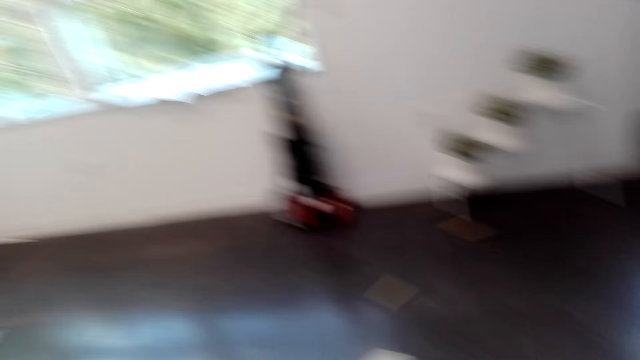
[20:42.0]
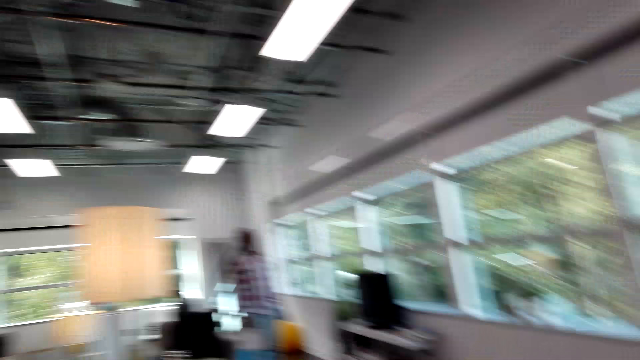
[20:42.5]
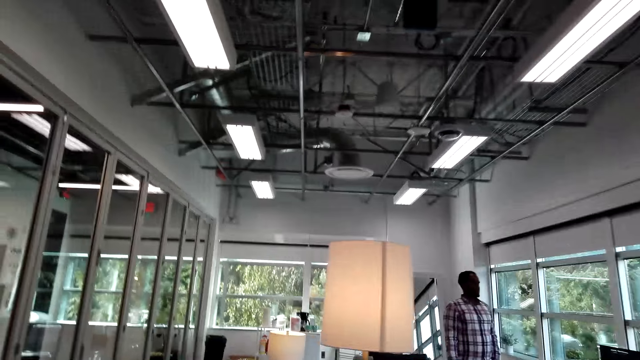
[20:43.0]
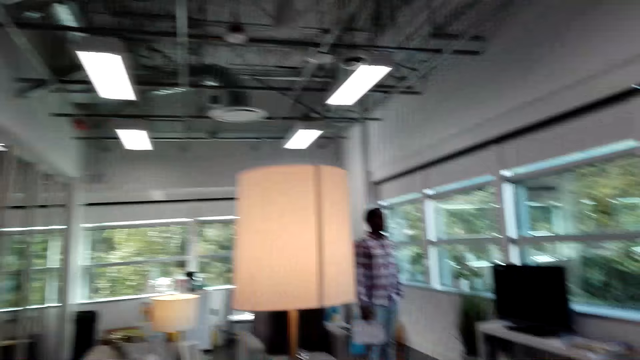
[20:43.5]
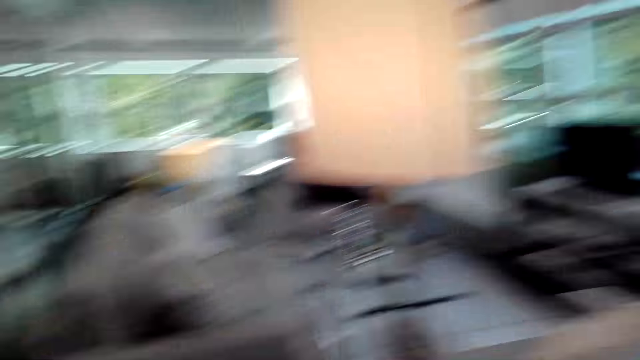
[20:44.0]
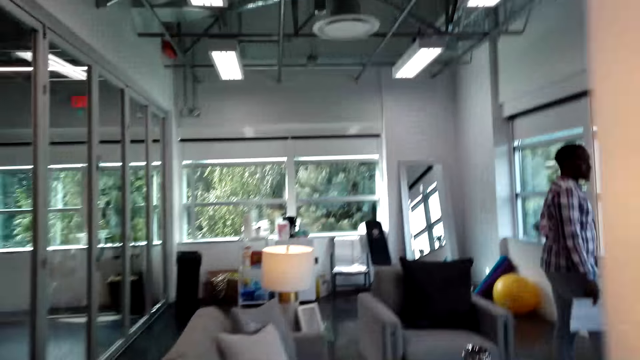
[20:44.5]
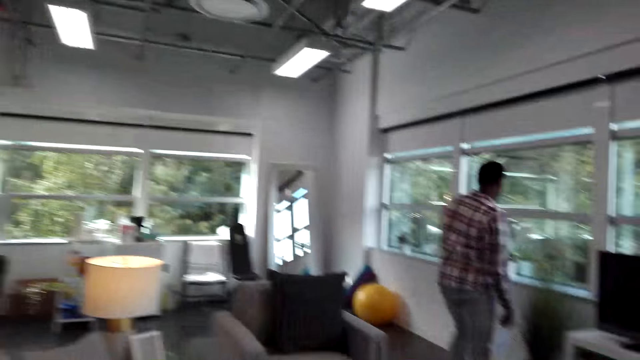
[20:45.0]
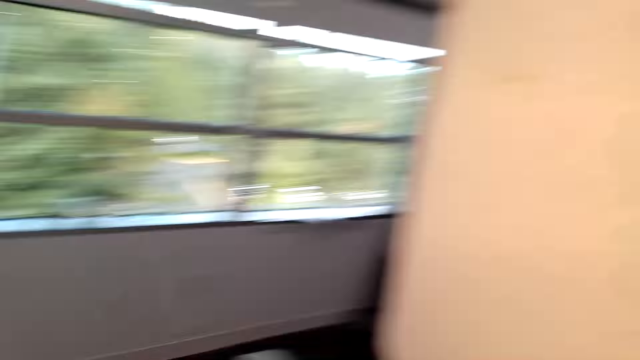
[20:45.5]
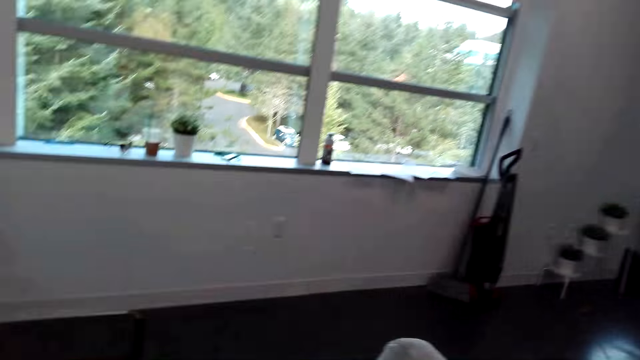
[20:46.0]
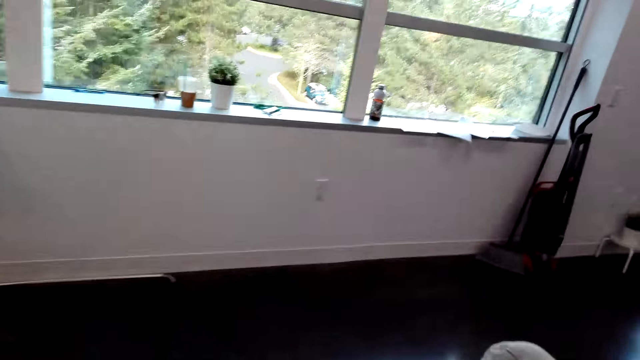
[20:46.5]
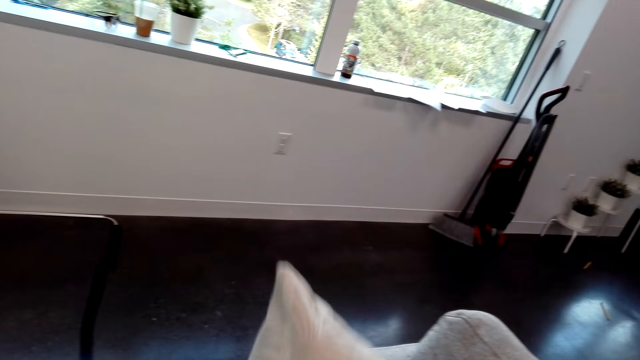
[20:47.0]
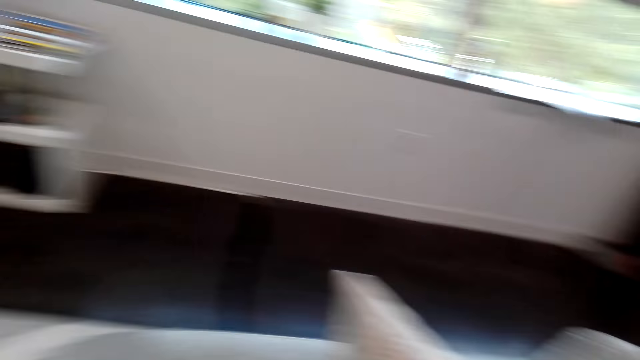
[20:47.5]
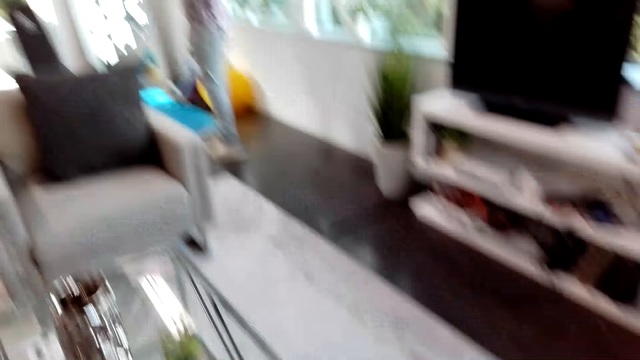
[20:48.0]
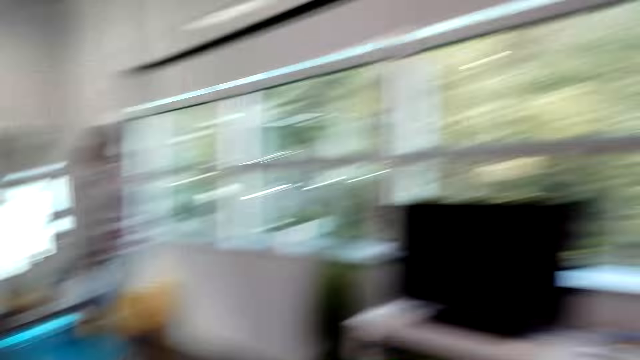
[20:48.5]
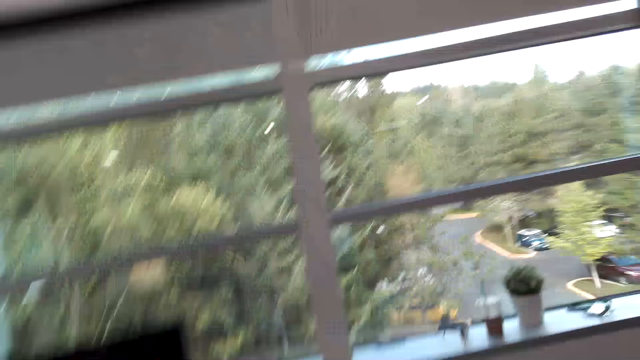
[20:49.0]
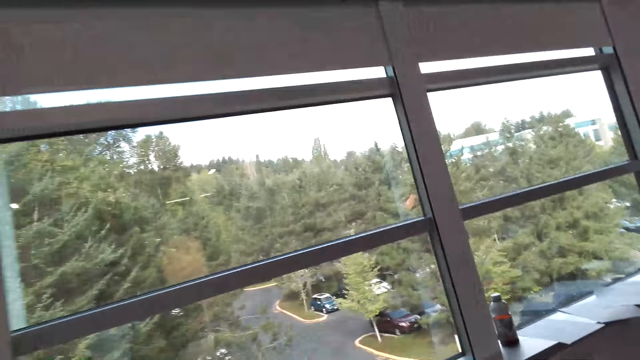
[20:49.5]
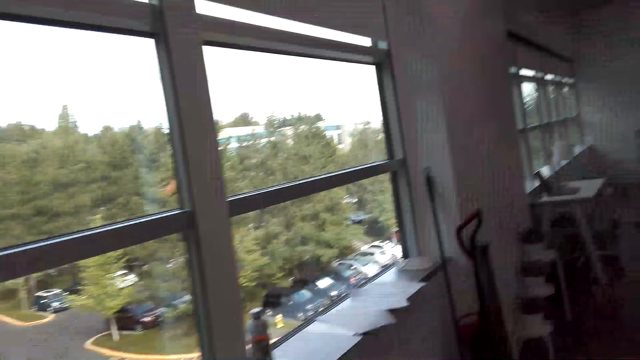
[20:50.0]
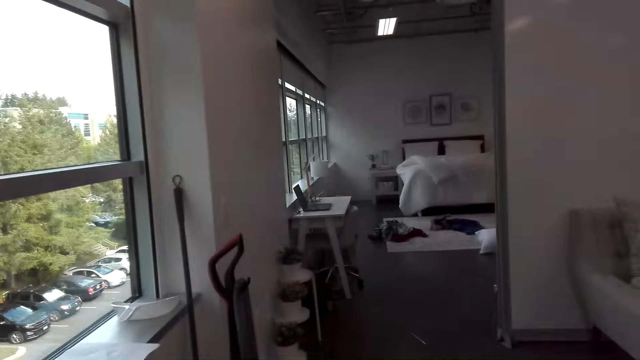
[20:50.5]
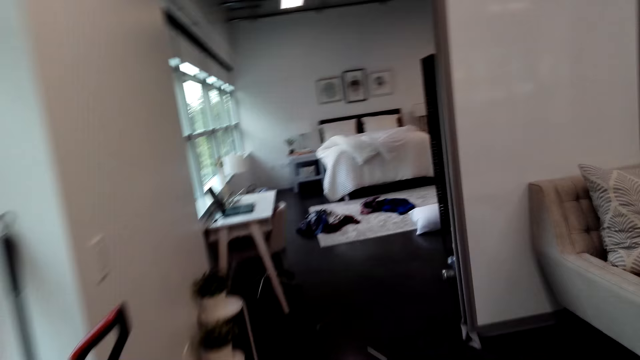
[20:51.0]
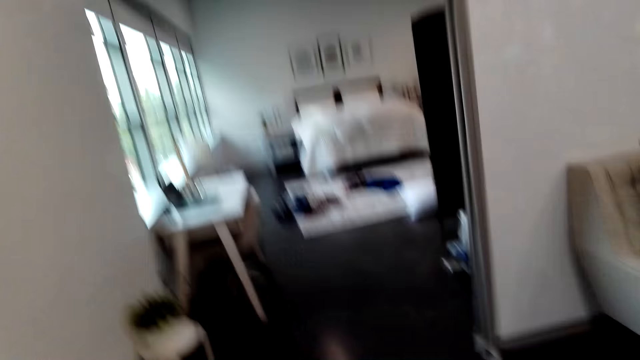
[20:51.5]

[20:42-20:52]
A man walks around the house. The camera wearer converses with the man. They converse with the man again. They organize the pillow on the sofa. They walk around the house.

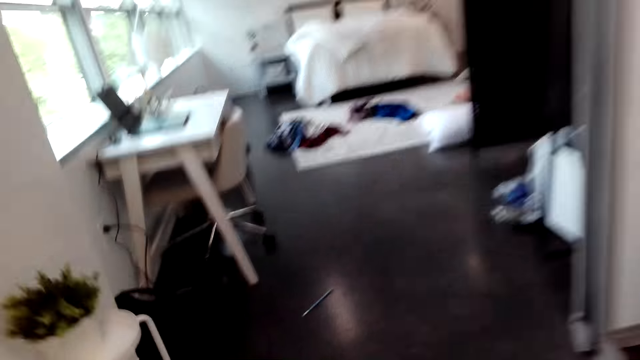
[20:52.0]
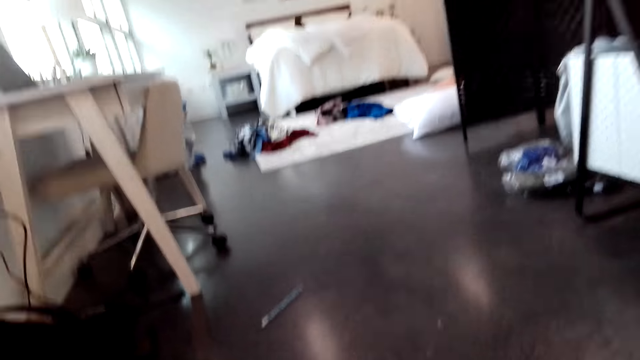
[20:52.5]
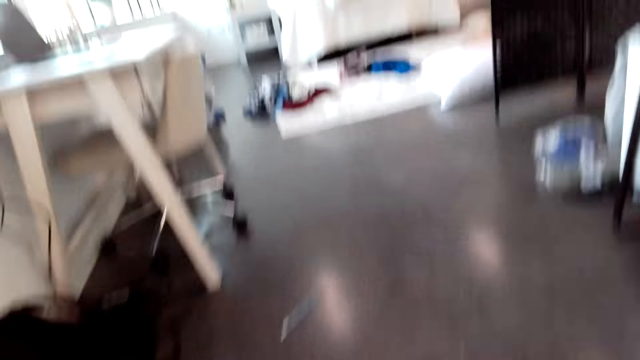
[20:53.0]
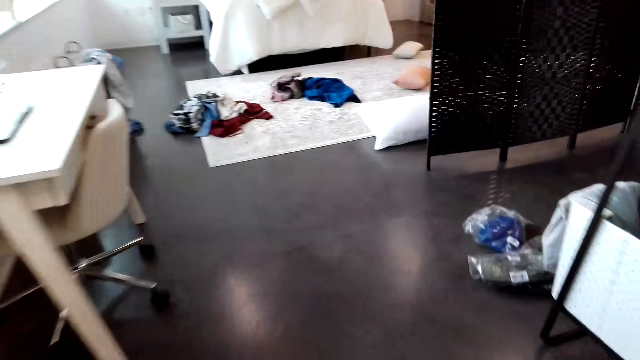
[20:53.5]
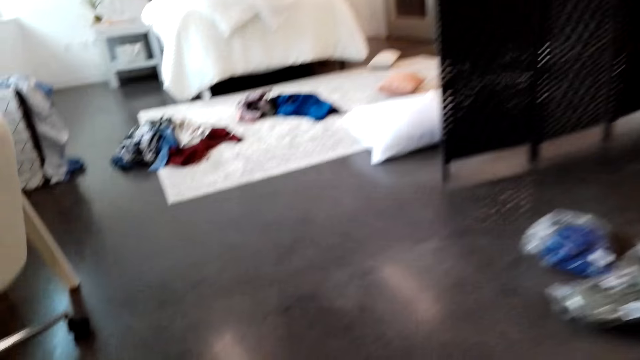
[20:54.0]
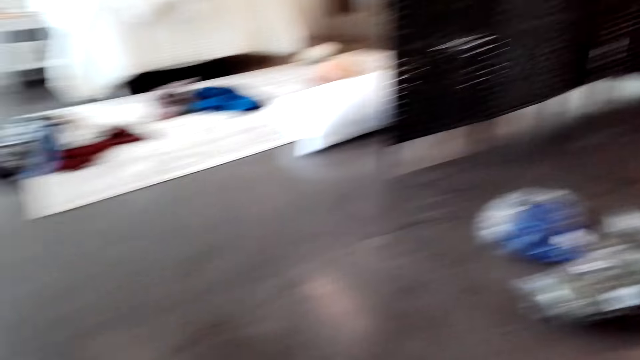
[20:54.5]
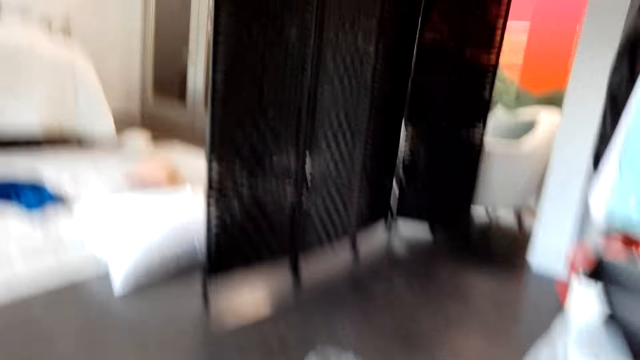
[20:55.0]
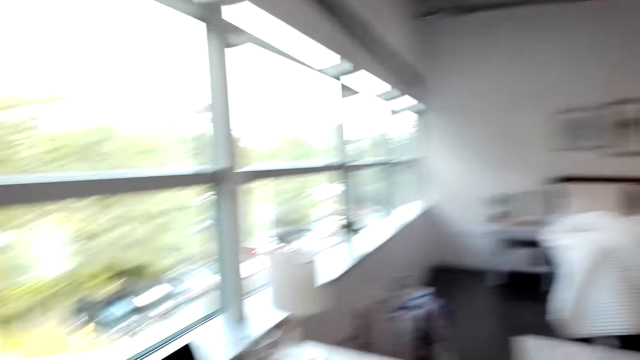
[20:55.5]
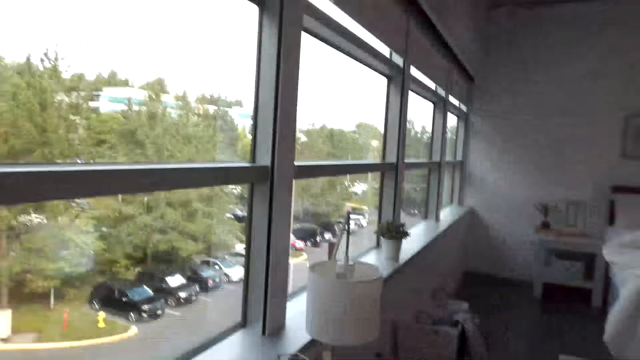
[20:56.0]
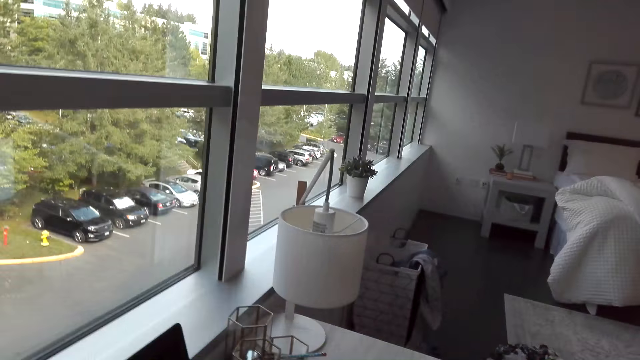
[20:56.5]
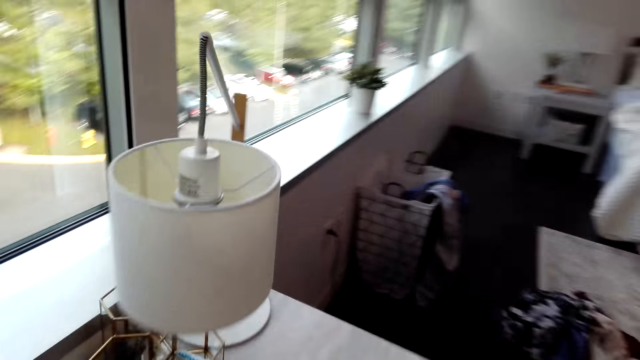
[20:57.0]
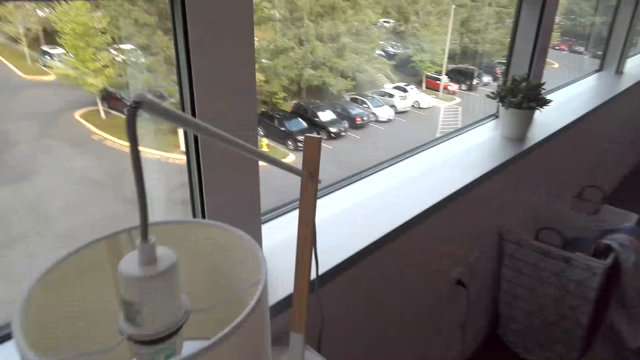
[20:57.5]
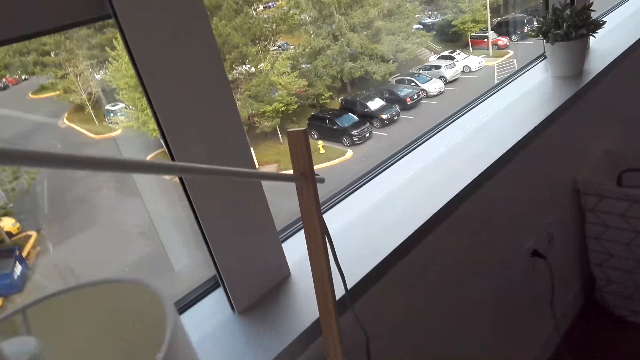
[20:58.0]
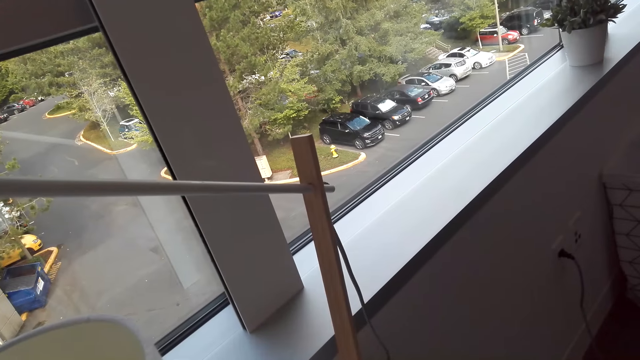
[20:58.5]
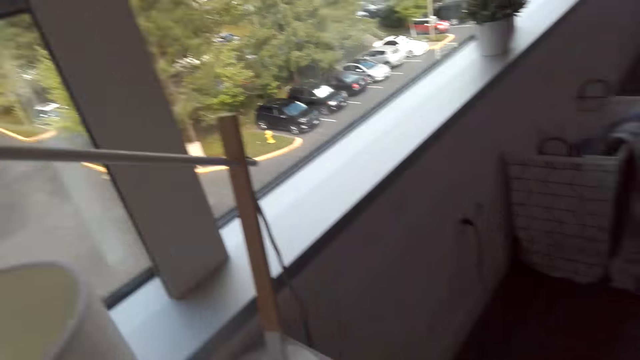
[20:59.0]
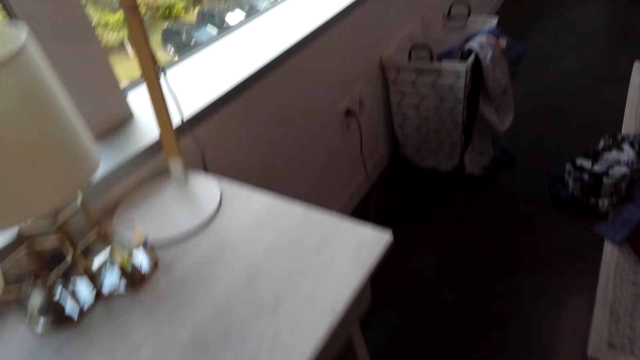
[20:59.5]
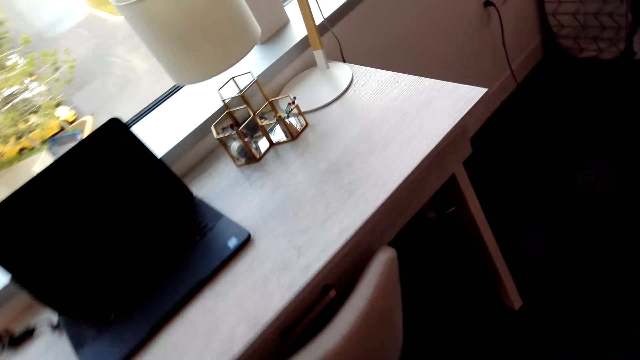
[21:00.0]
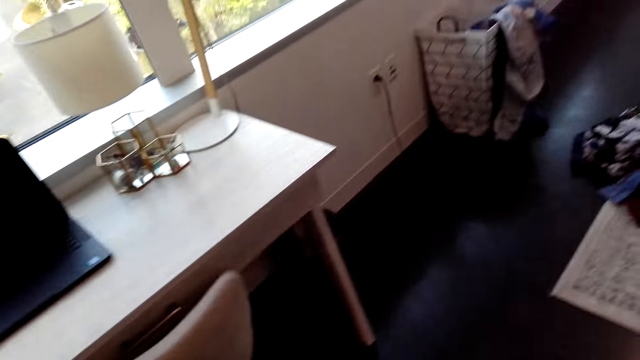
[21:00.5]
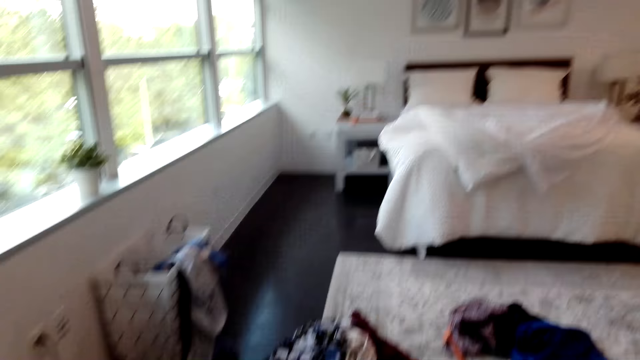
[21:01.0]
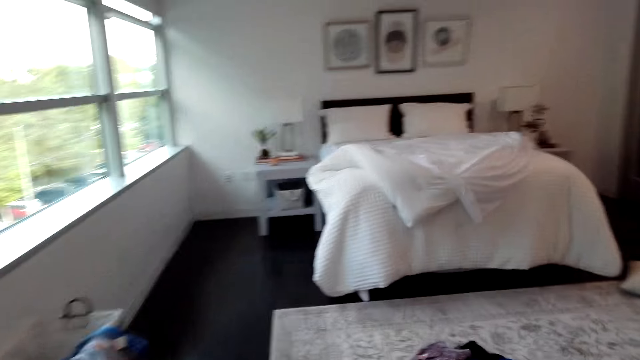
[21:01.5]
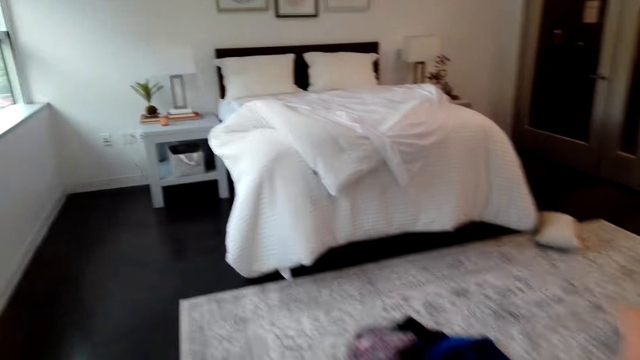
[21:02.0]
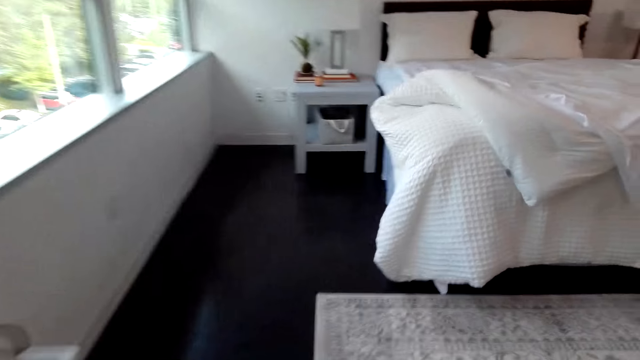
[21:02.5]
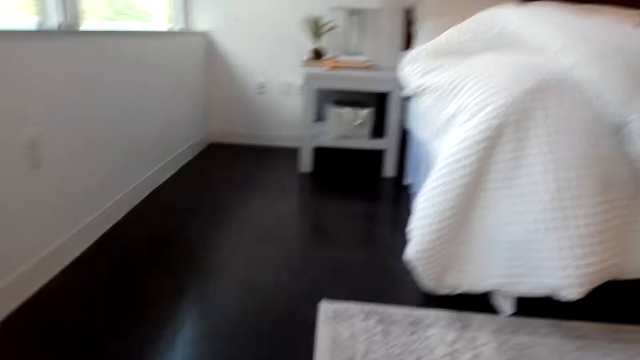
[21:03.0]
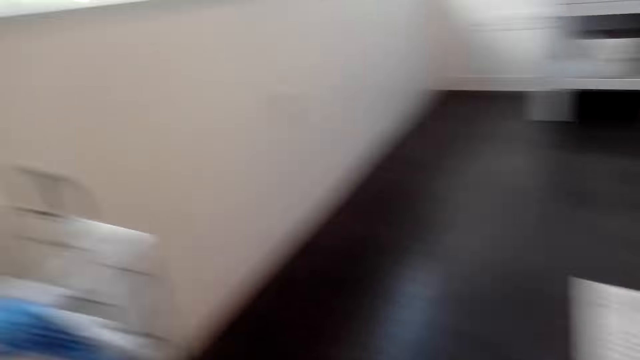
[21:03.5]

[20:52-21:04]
The camera wearer collects something. They clean the house. They converse with a man. They look outside through the window. They place an object on the table. The man converses with the camera wearer. The camera wearer walks around the house.
